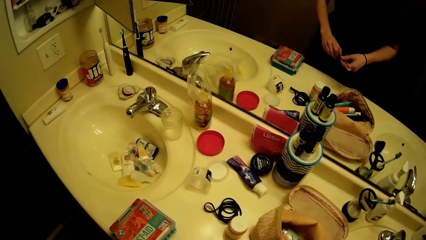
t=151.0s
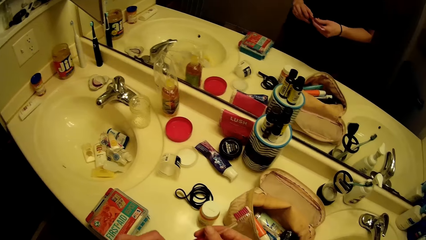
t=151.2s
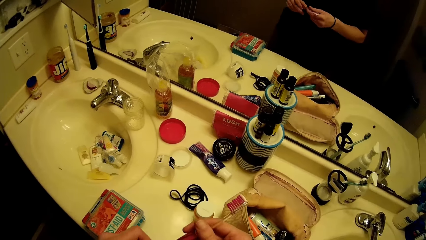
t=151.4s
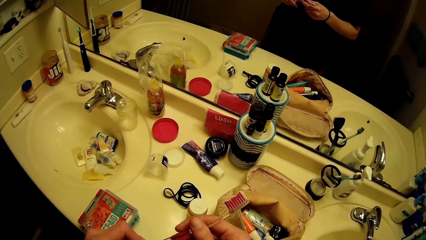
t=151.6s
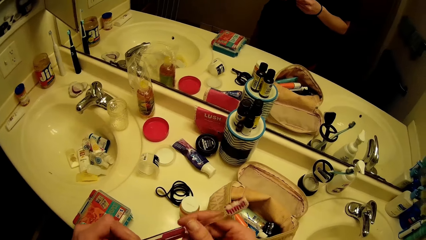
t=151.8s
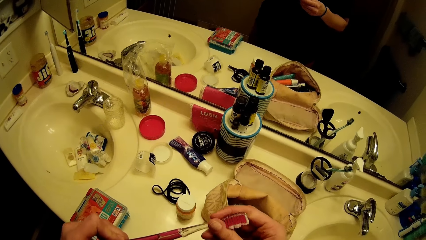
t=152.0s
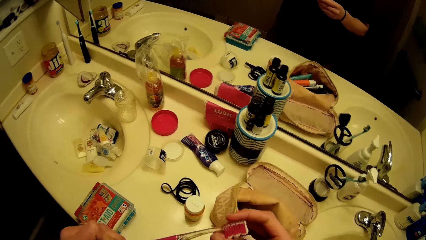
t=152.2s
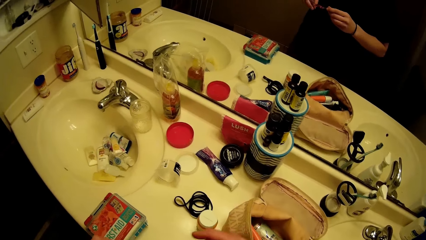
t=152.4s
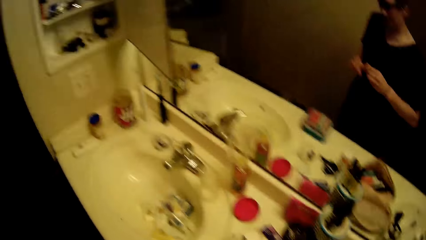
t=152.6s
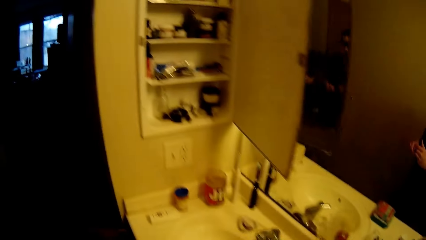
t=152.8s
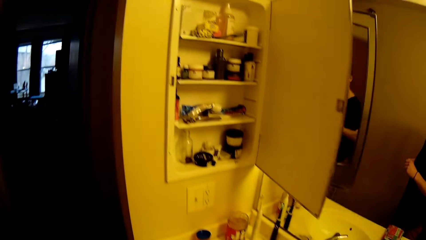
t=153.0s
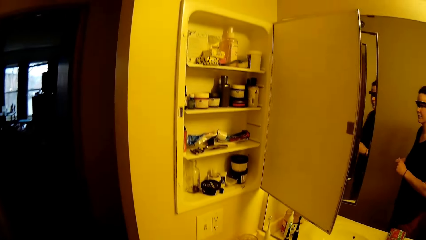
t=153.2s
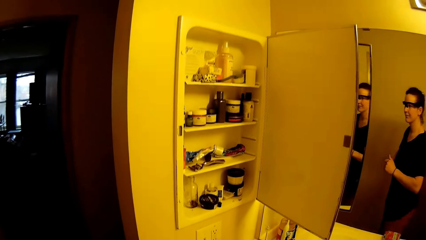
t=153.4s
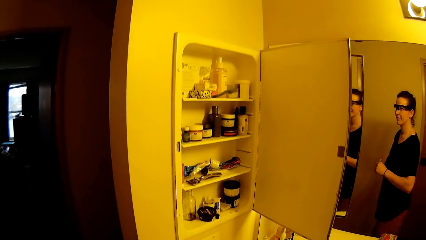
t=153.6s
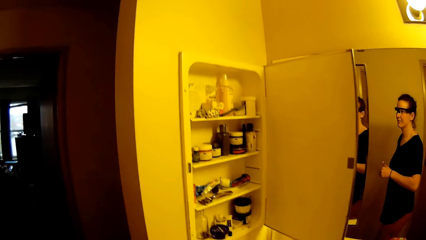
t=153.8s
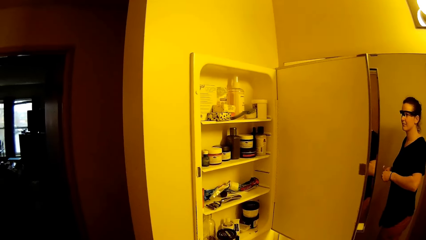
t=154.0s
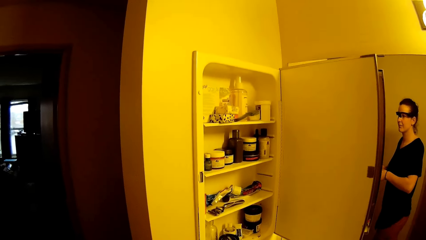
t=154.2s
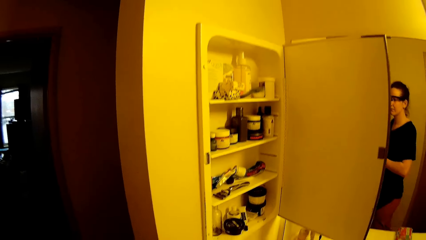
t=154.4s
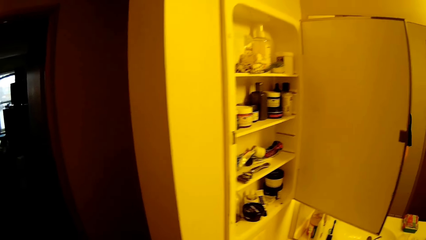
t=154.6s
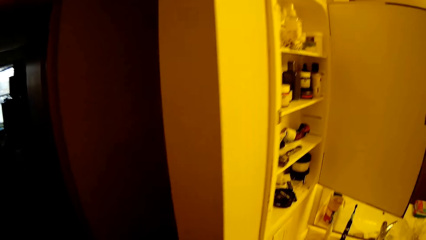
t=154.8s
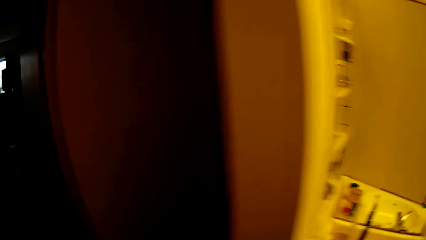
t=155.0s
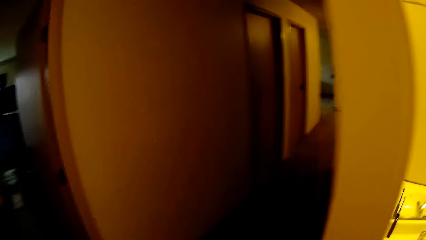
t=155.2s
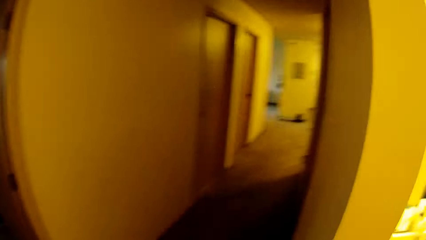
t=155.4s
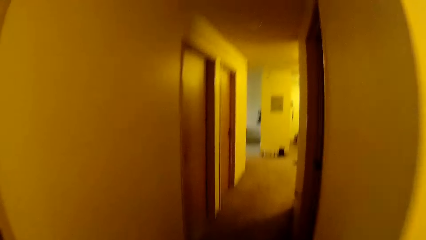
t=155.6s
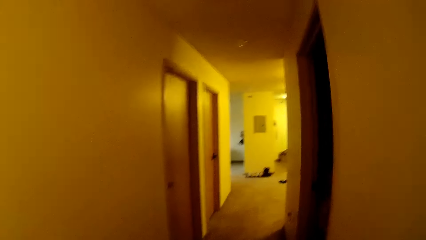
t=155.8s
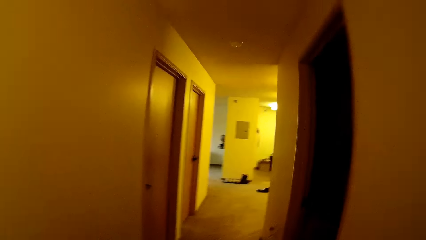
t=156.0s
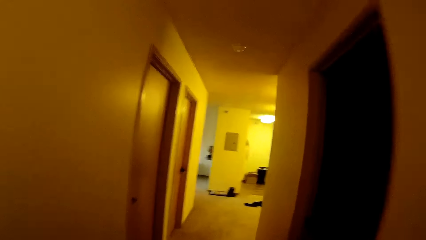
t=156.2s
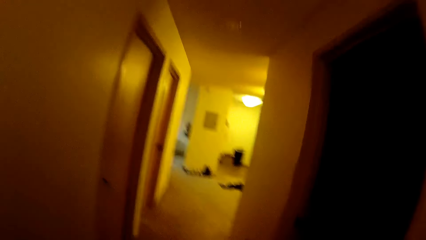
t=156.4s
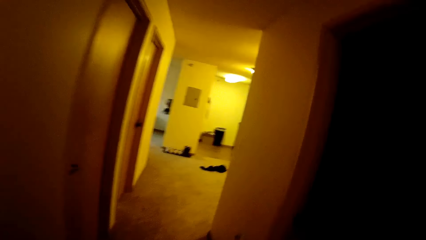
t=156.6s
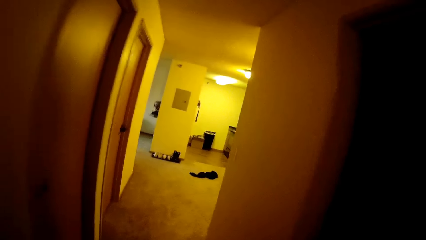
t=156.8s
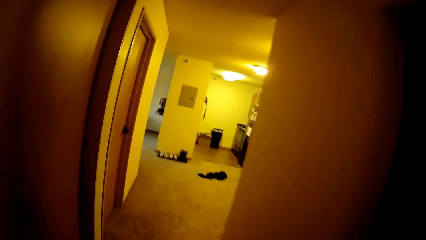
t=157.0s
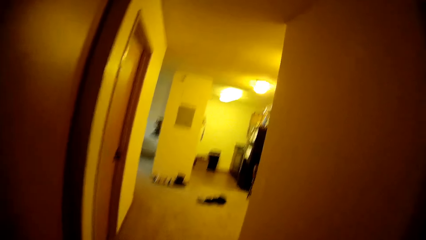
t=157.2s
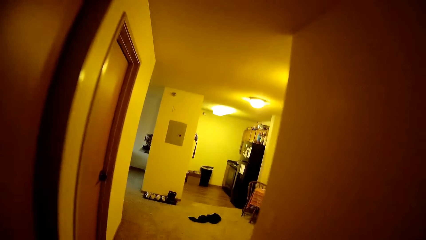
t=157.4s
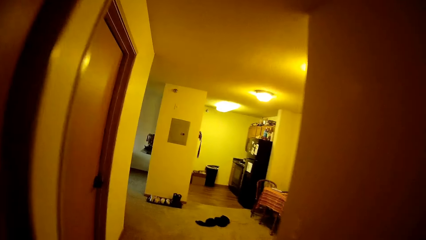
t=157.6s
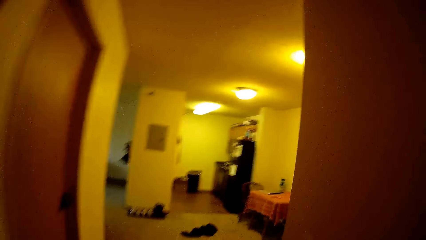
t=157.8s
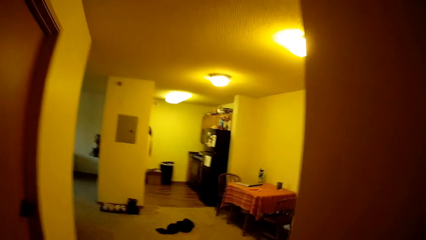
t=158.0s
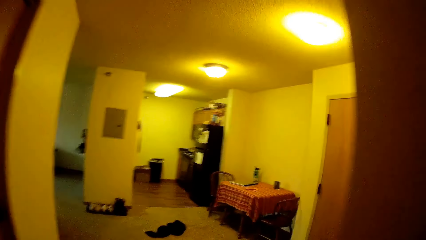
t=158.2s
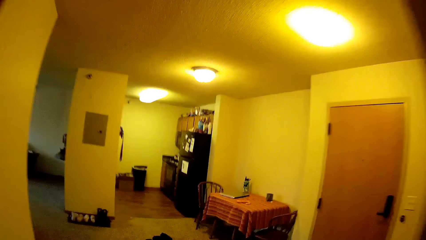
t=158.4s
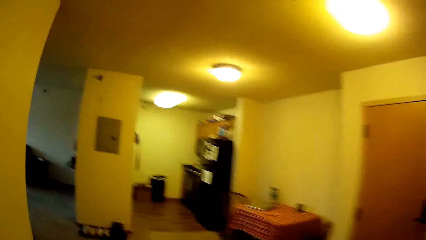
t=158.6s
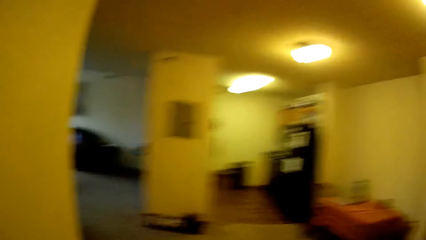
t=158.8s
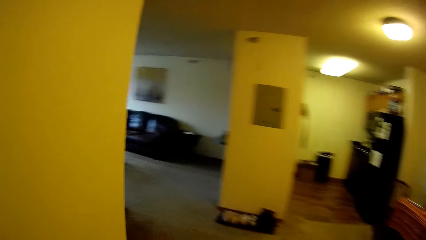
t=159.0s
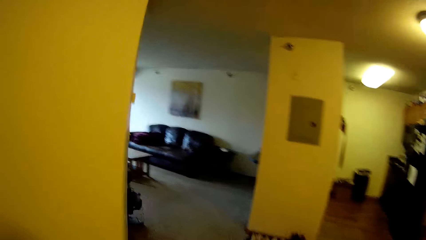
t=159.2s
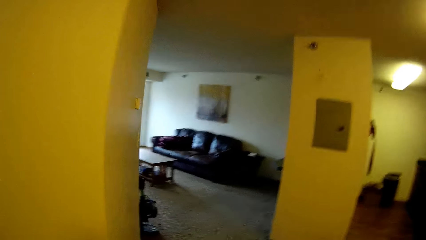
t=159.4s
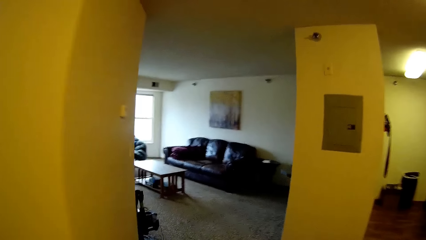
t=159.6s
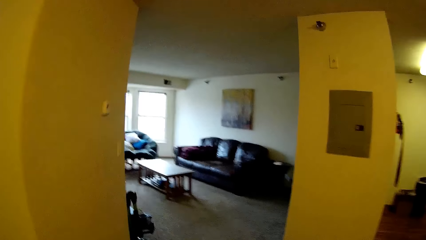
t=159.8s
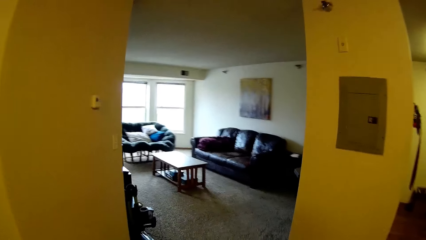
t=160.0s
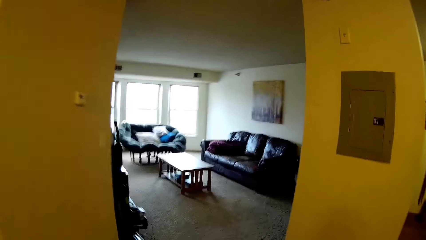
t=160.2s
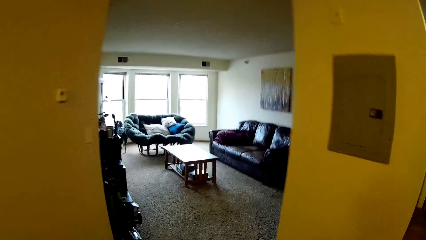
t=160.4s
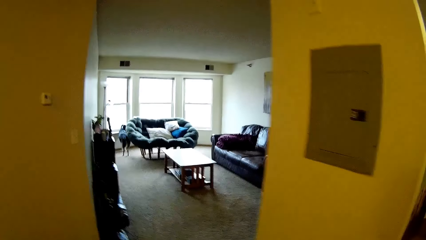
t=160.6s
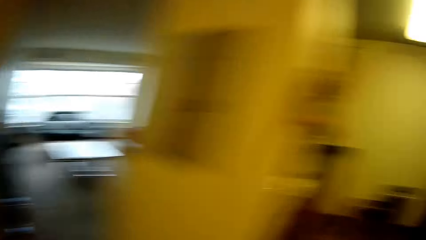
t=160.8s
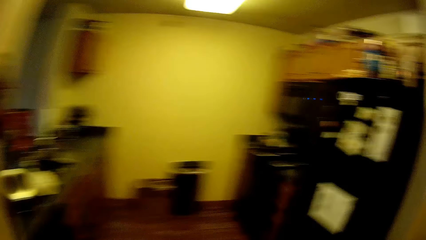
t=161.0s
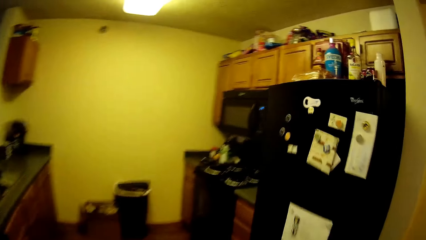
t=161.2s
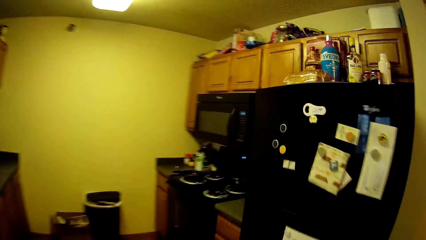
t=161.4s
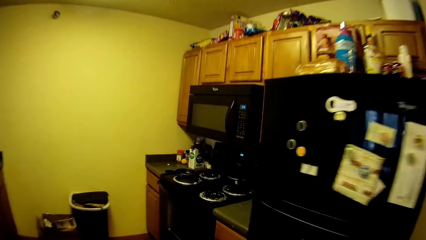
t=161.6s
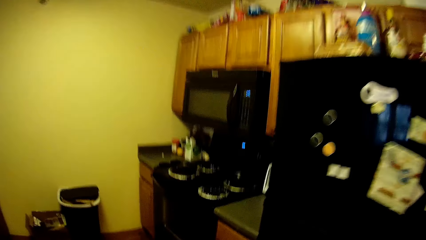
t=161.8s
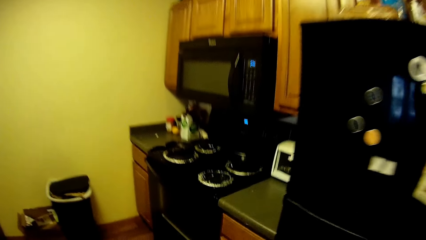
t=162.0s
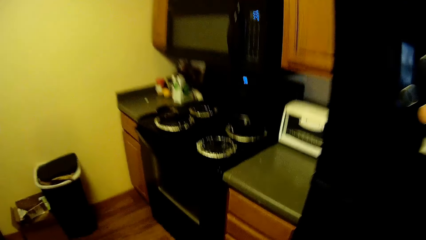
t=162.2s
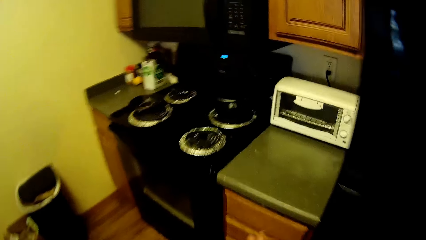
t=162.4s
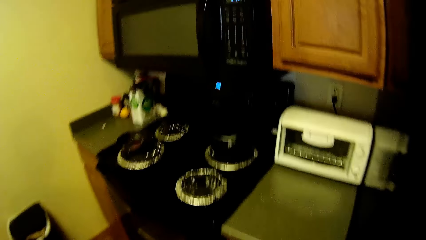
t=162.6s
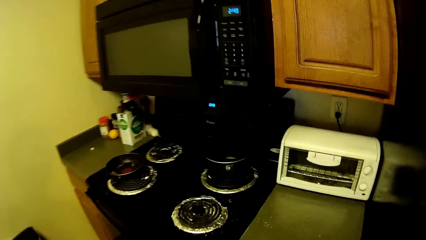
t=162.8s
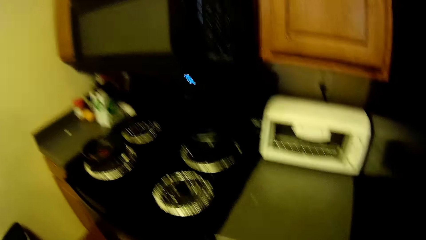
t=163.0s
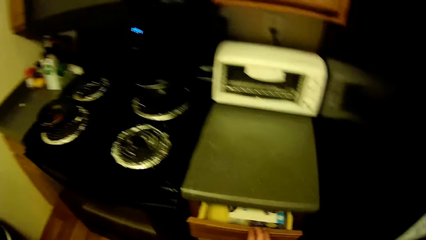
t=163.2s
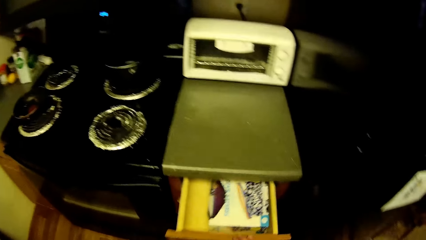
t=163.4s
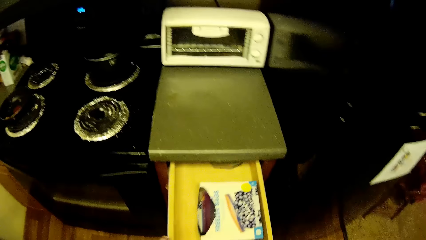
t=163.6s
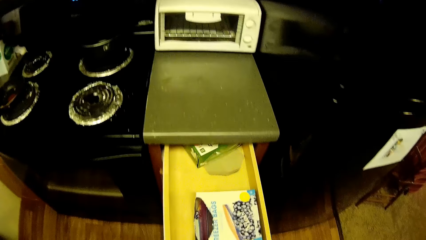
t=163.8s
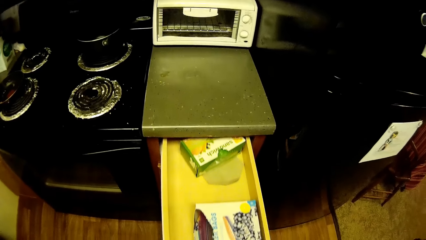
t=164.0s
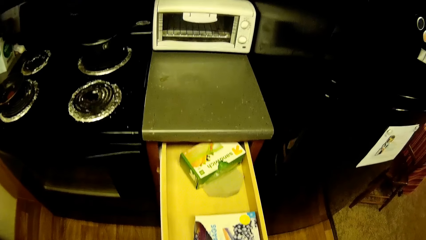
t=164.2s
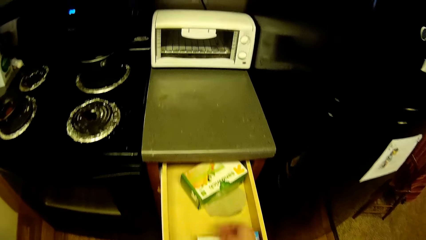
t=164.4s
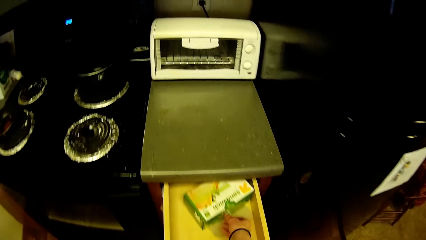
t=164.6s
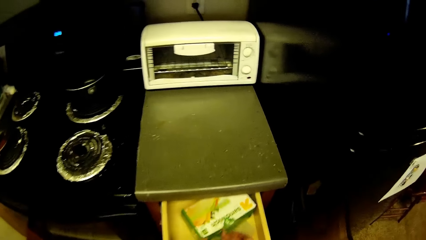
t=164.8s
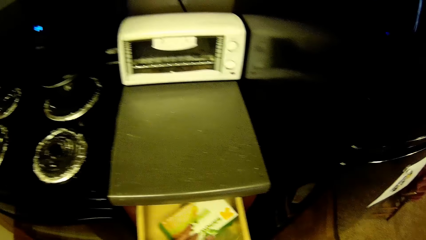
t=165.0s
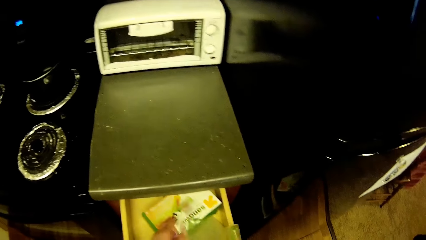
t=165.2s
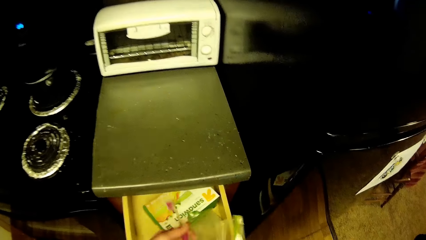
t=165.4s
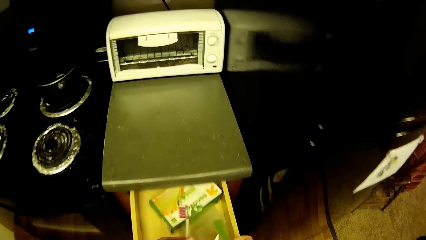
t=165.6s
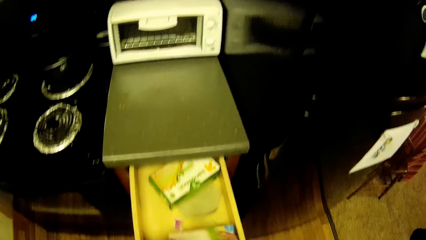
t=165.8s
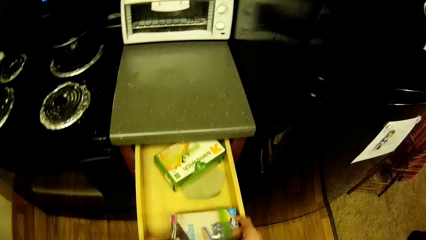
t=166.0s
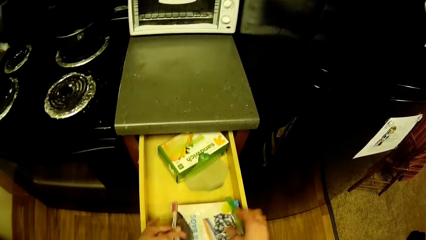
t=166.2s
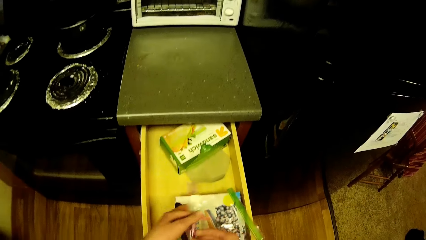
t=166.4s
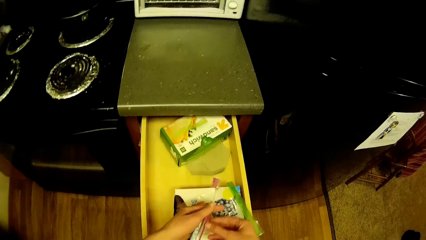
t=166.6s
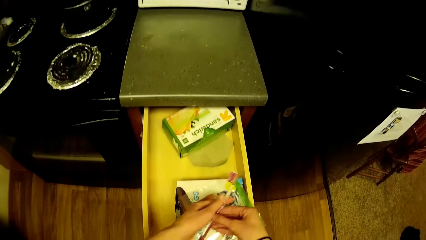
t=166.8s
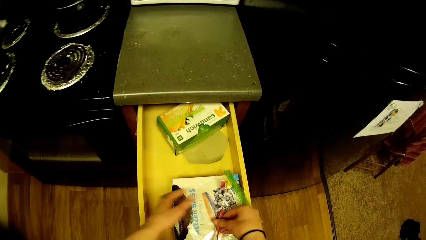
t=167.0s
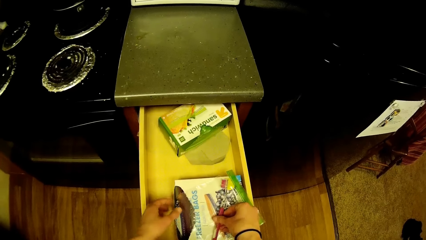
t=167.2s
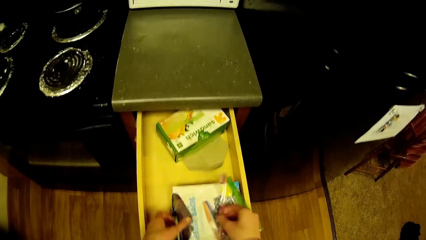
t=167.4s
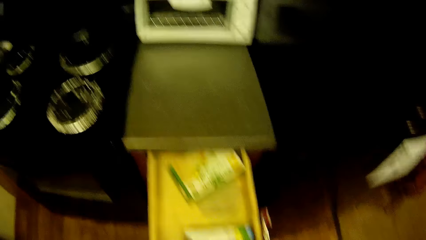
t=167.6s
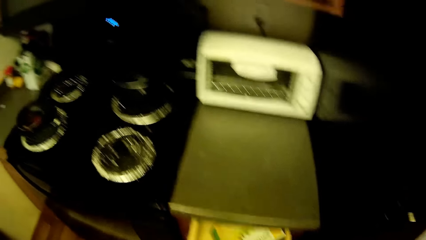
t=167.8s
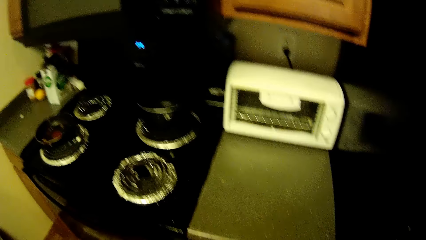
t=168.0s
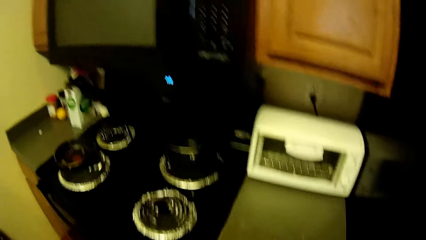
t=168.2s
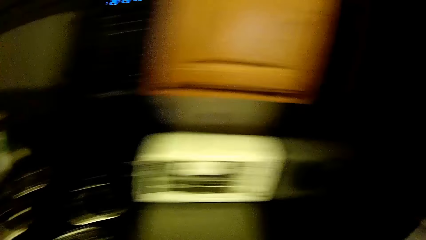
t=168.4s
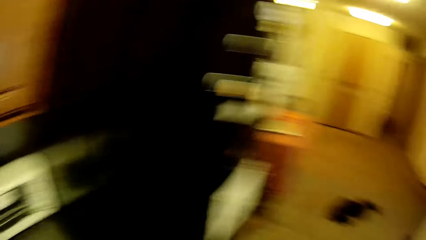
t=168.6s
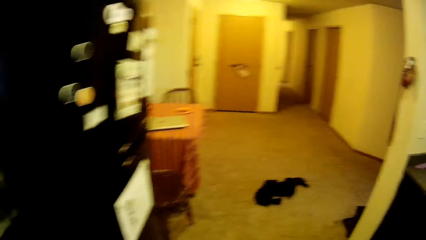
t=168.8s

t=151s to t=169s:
The camera wearer picks up a tooth brush from the bathroom sink. They walk into the kitchen. They open a cupboard. They pull a drawer. They pick a wrapping paper. They put the tooth brush on a carton in the cupboard.
